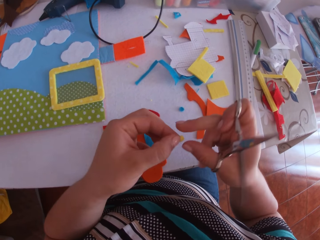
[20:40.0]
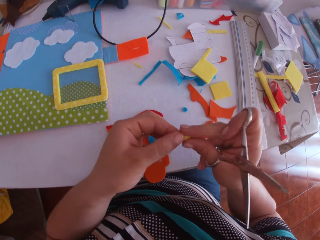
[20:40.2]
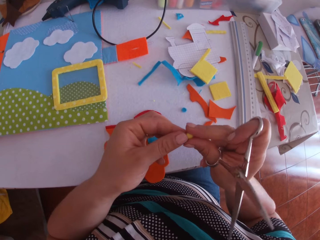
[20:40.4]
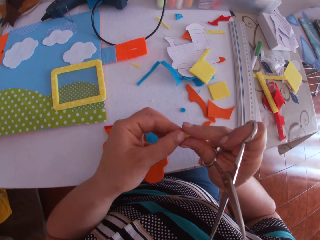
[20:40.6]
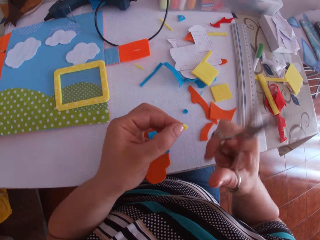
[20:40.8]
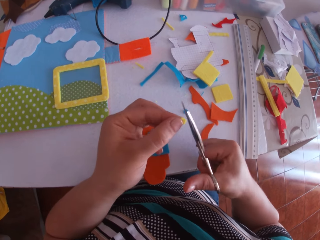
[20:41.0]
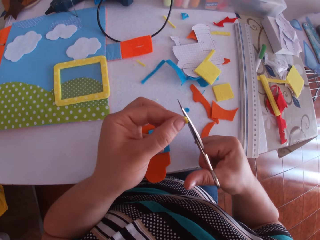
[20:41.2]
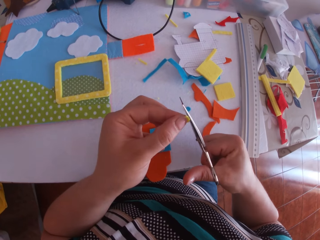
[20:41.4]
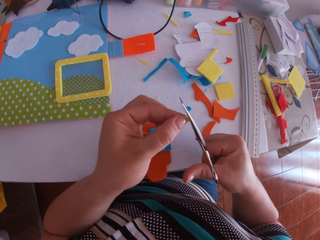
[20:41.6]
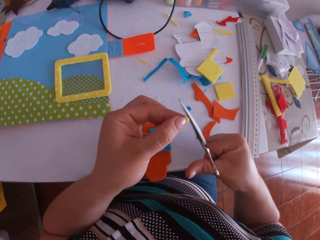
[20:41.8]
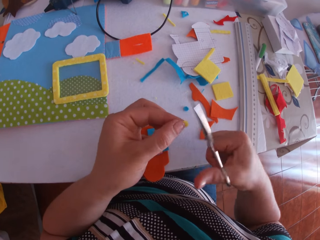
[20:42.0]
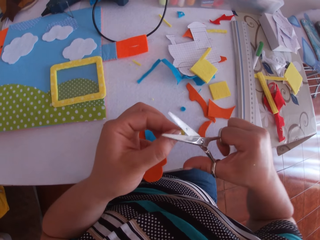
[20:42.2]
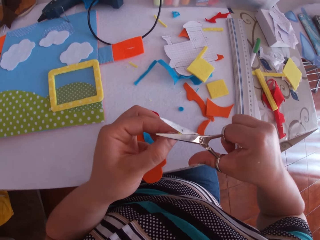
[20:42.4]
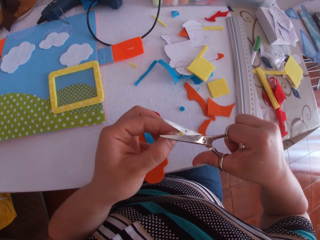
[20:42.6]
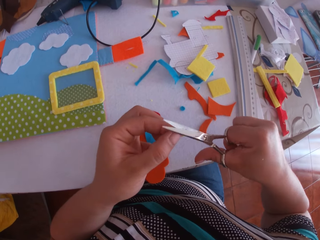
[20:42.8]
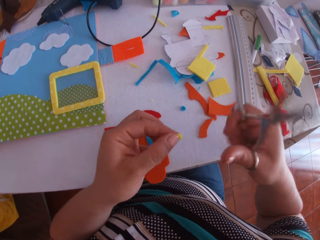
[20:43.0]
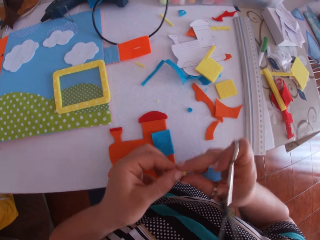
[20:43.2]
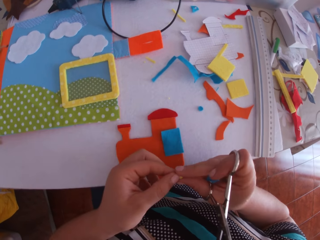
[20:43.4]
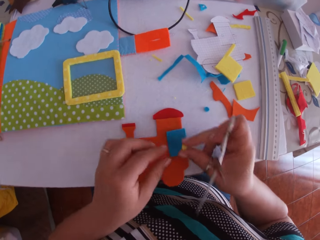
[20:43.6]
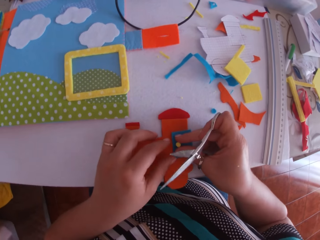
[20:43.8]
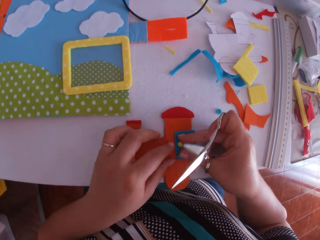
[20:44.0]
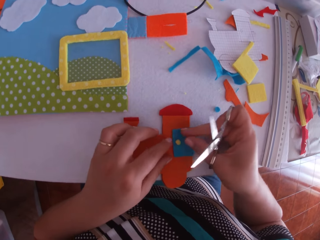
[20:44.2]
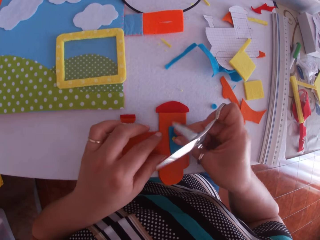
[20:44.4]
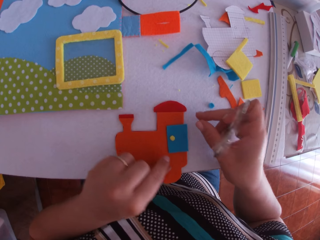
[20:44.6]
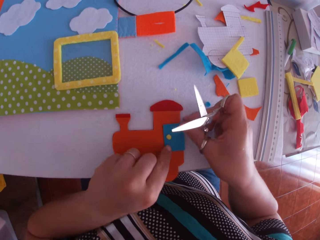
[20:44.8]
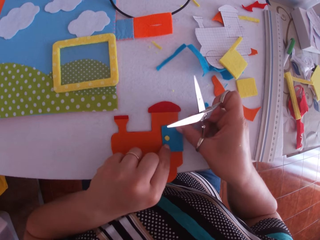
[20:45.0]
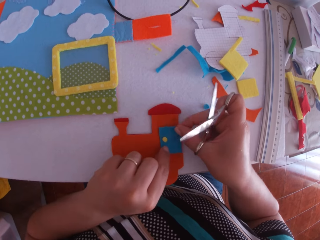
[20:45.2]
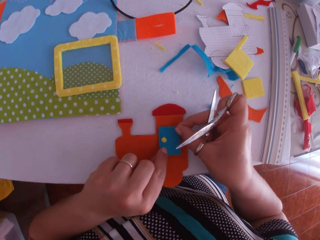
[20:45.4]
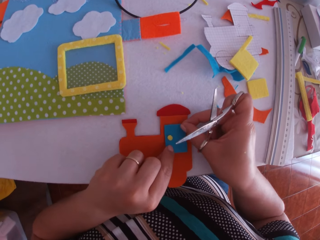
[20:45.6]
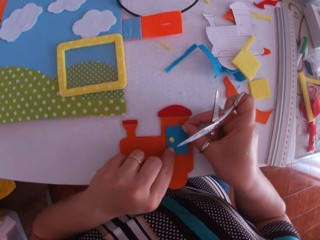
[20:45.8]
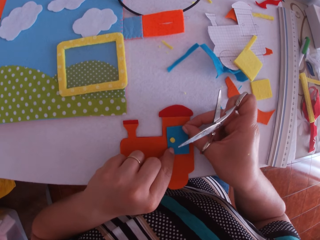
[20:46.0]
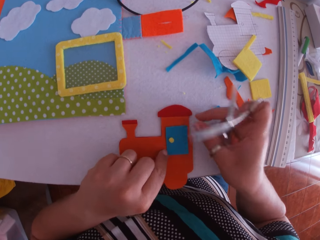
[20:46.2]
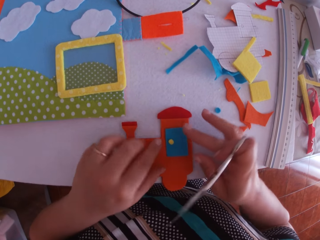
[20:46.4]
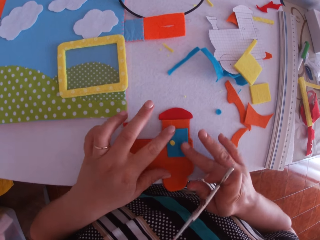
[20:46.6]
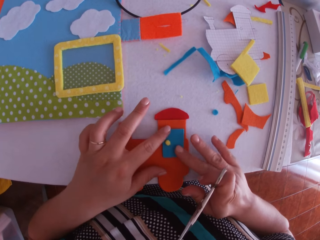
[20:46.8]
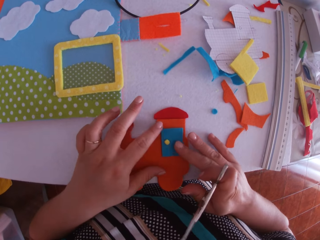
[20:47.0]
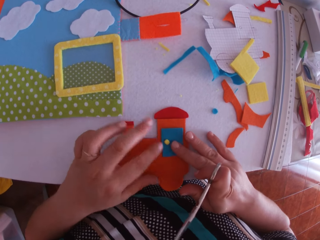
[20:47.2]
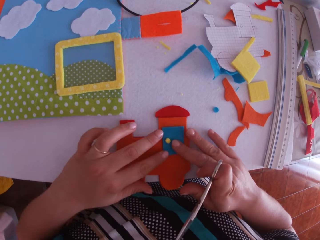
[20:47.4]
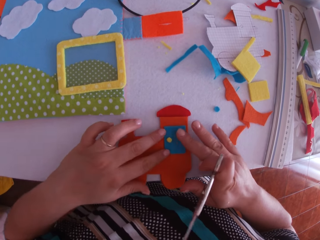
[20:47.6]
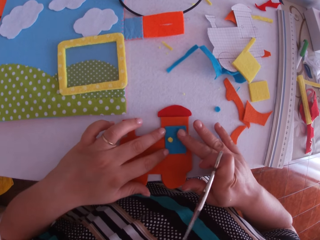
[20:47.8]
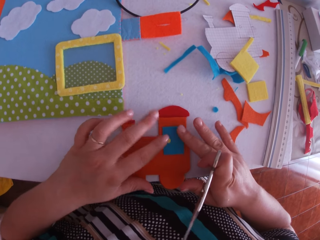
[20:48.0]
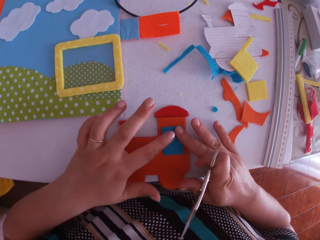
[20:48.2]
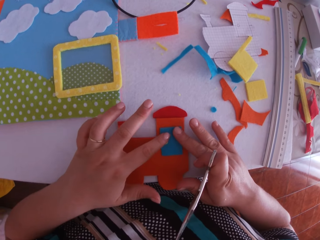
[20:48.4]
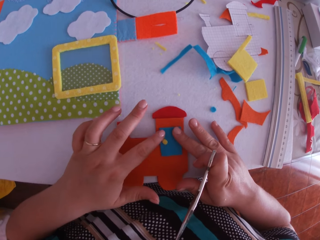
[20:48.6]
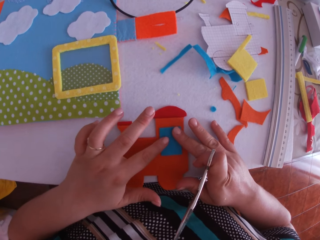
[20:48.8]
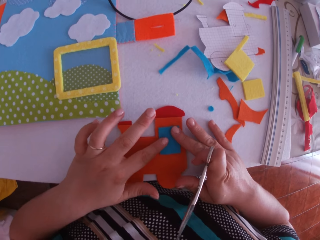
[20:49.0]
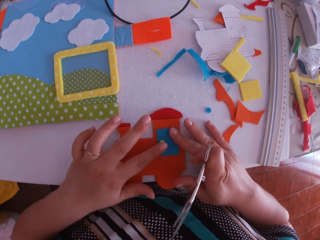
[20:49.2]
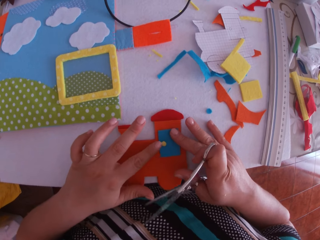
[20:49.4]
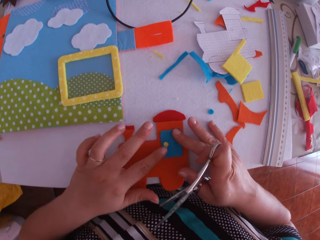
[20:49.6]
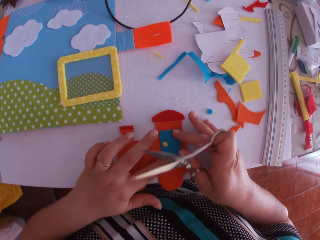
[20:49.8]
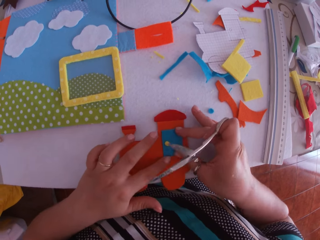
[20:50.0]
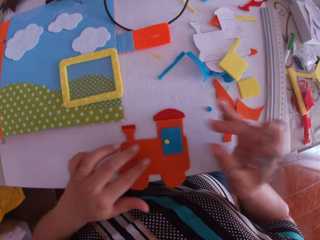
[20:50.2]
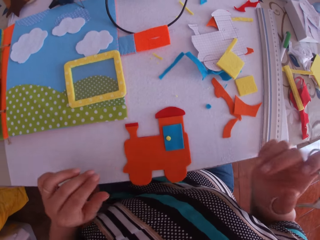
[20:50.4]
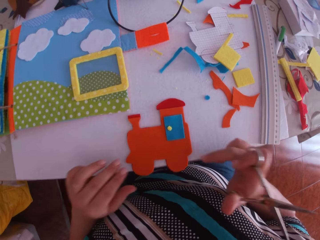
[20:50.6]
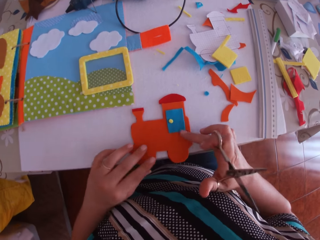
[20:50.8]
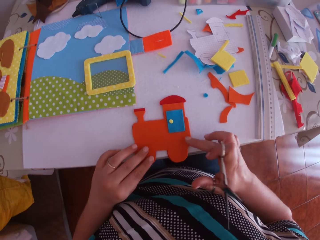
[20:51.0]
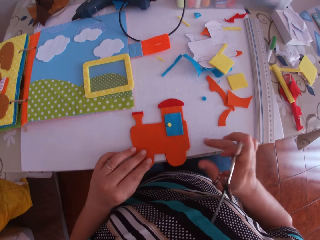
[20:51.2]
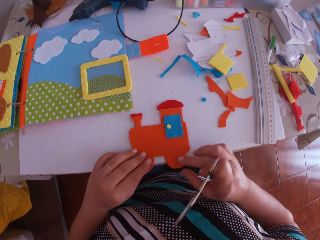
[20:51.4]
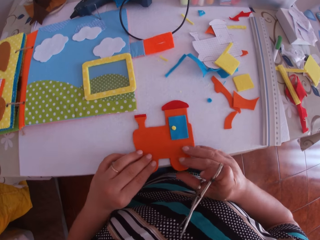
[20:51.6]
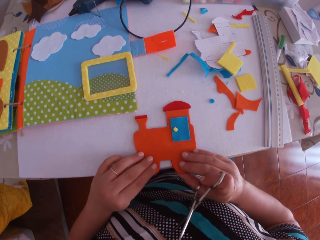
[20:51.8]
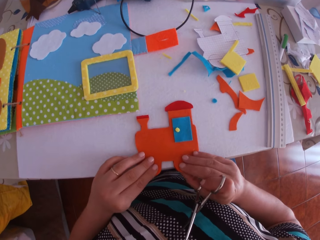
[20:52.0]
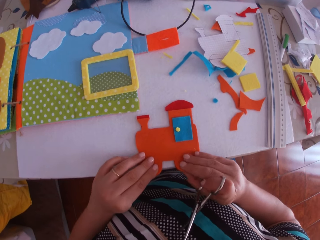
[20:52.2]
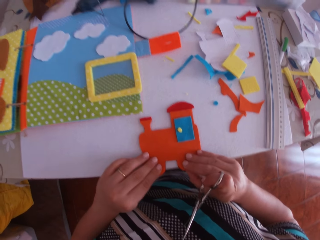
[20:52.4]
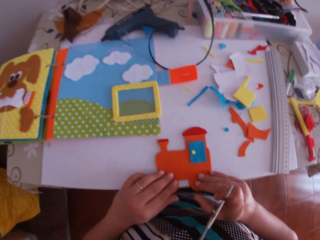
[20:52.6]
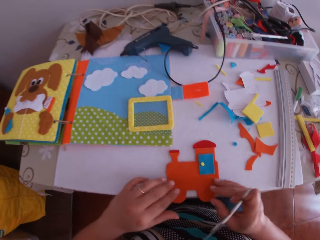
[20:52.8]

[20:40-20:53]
The camera wearer swings a hand. She holds the felt material. She swings a hand. She trims the felt material using a pair of scissors. She holds the felt material. She swings a hand. She places the piece of yellow cardboard on the cardboards with her right hand. She drops the felt material. She swings a hand. She moves the felt material. She swings a hand. She touches the felt material. She spreads the cardboards with both hands. She swings a hand. She touches the felt material.

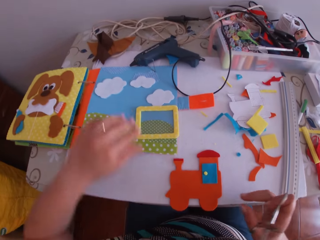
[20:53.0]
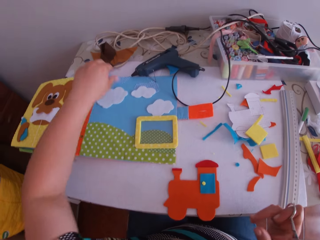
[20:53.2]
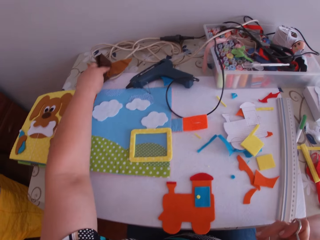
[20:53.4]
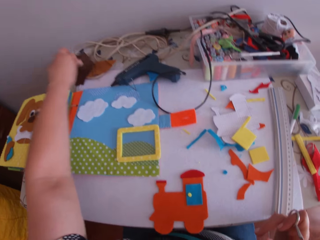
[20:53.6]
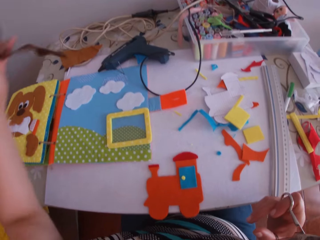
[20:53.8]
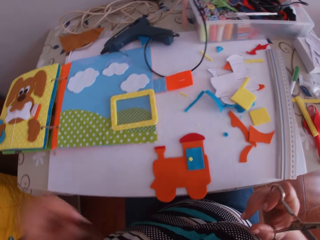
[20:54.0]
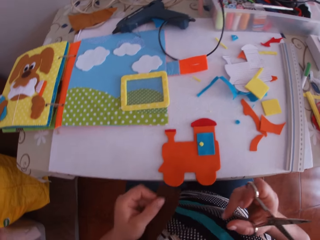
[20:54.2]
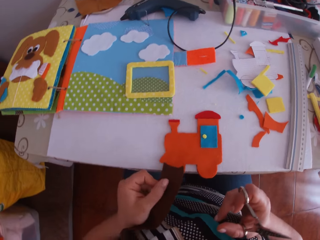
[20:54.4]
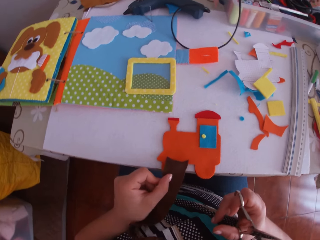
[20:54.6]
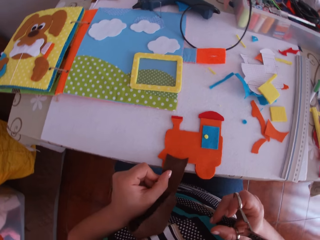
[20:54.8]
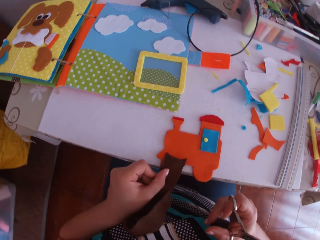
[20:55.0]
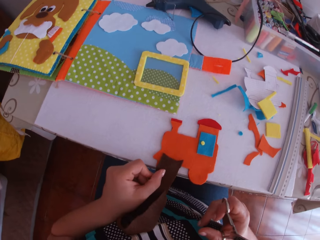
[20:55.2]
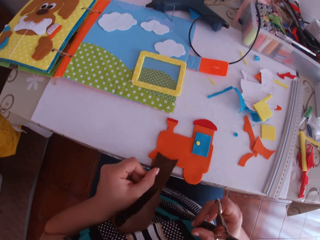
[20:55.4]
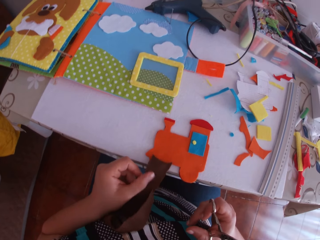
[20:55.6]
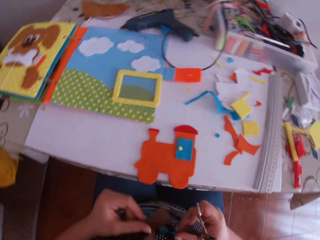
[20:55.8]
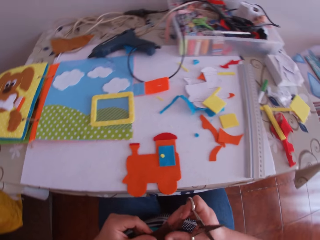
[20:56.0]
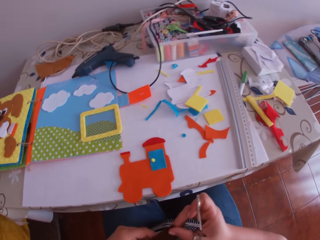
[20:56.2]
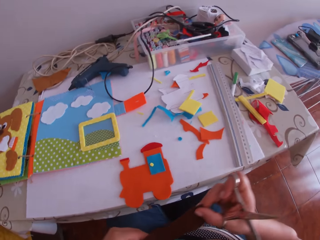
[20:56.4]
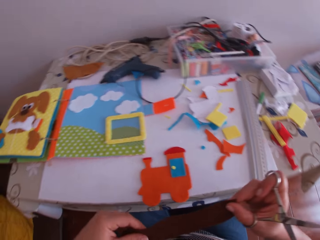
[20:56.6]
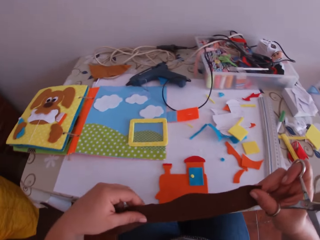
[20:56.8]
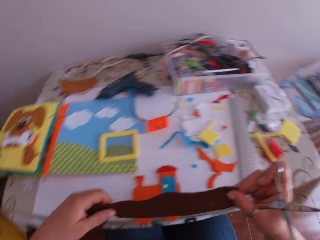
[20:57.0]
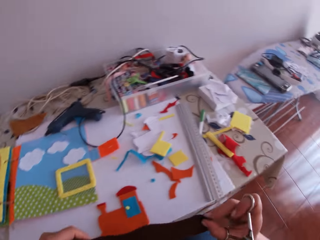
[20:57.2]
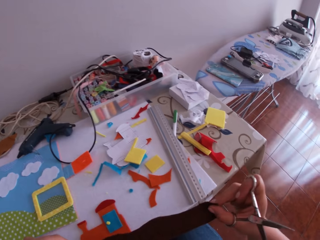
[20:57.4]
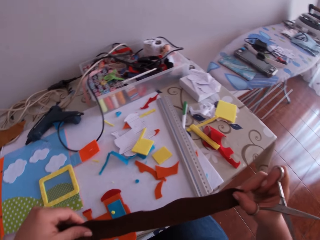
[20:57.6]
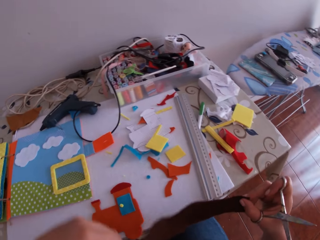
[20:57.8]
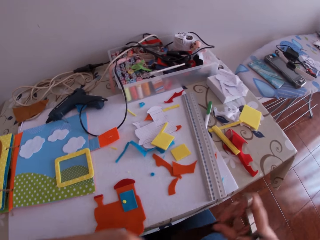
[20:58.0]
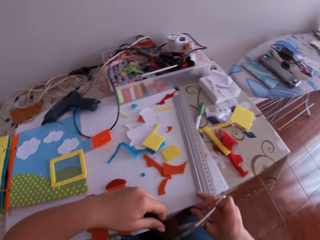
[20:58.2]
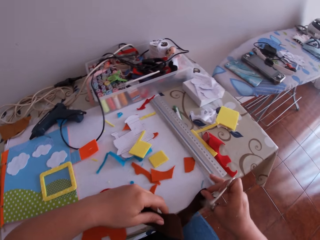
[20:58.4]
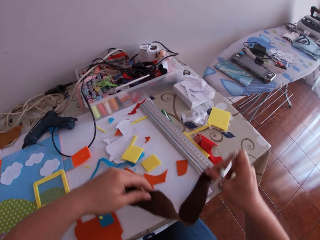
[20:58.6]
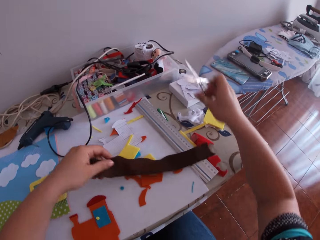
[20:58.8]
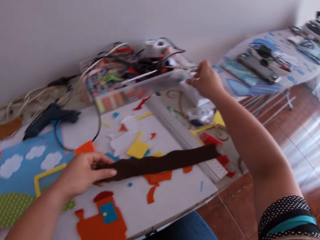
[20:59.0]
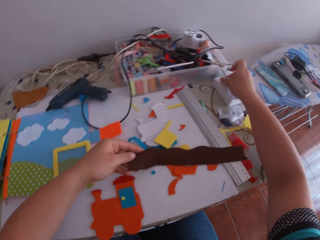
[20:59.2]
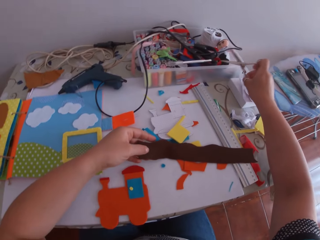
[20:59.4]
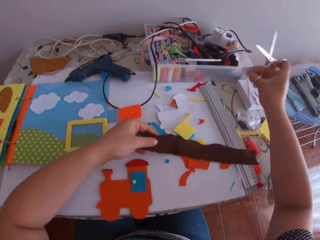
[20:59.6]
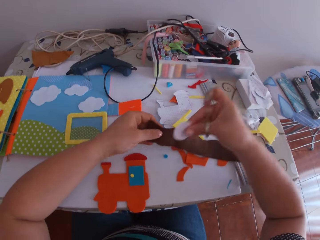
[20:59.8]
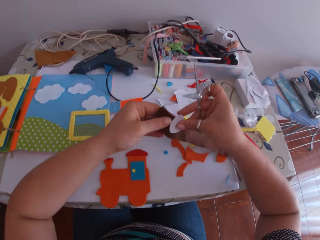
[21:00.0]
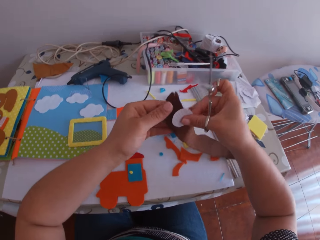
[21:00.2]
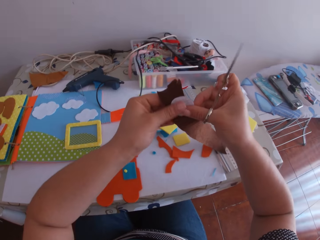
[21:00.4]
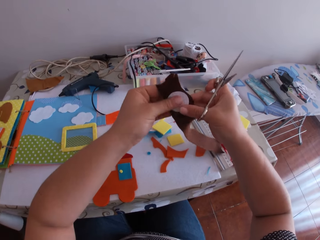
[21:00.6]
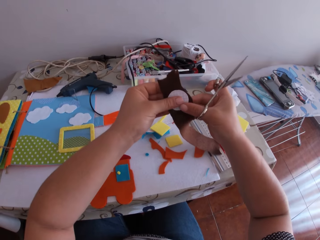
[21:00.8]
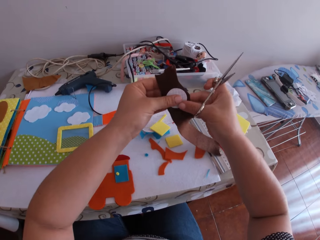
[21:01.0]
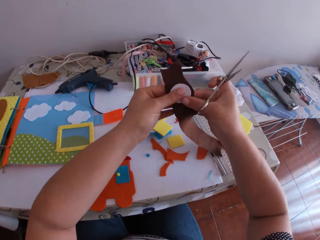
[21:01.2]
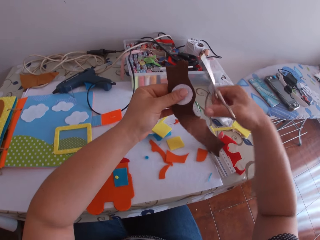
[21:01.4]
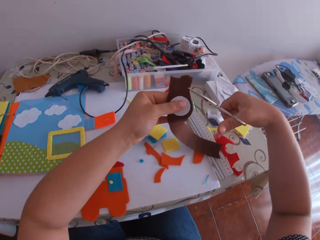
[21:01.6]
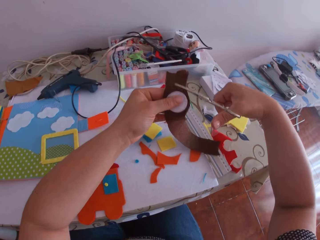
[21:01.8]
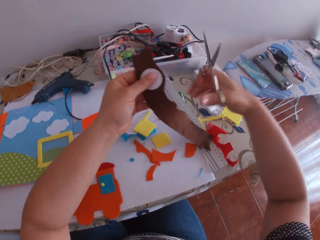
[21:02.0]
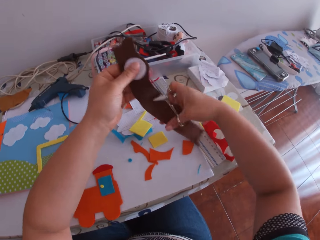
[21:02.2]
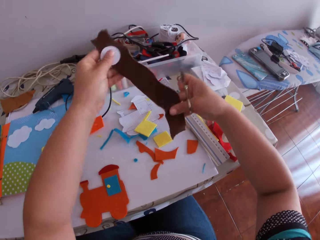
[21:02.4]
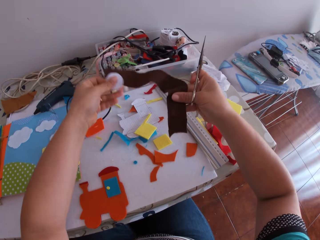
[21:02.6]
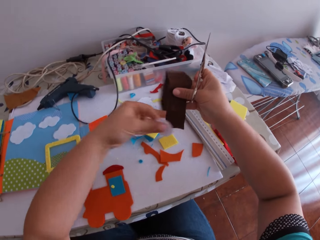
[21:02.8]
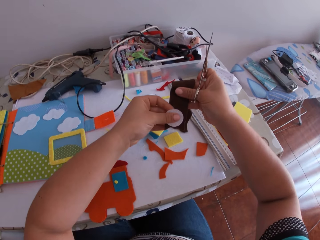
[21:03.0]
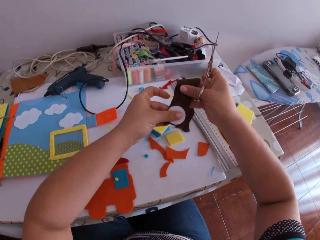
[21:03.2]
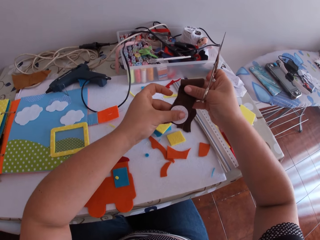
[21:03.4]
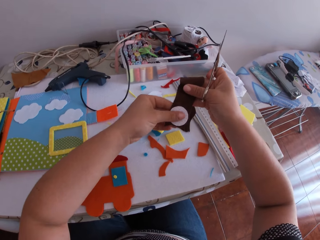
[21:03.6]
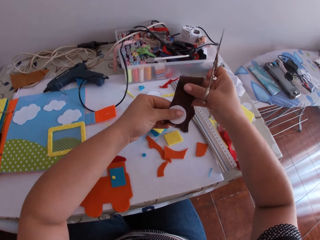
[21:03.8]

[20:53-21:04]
The camera wearer swings a hand. She picks a brown cloth or felt material on the table with her left hand. She places the brown cloth on the cardboard with her right hand. She holds the felt material. She swings a hand. She holds the felt material. She swings a hand. She swings a hand again. She pushes the ruler with the right hand. She places the brown cloth on the table with the left hand. She picks up a white circular cardboard or piece of paper from the desk with her right hand. She holds the piece of paper. She places the white circular cardboard on the brown cloth with her right hand. She swings a hand. She folds the brown cloth with her left hand. She holds the felt material. She swings a hand. She holds the felt material.
